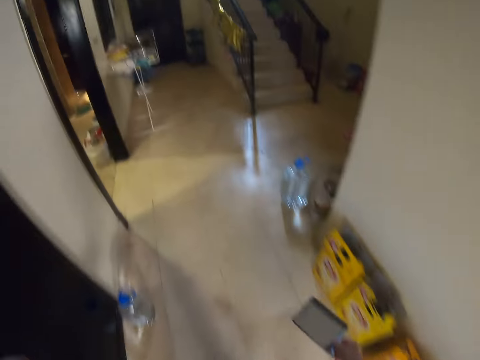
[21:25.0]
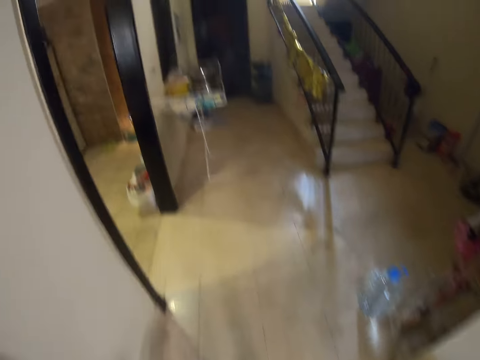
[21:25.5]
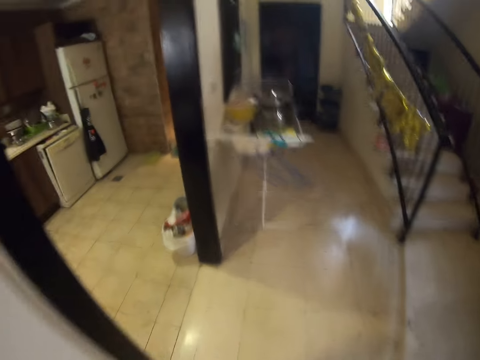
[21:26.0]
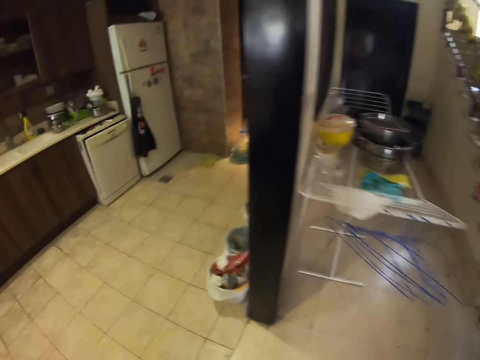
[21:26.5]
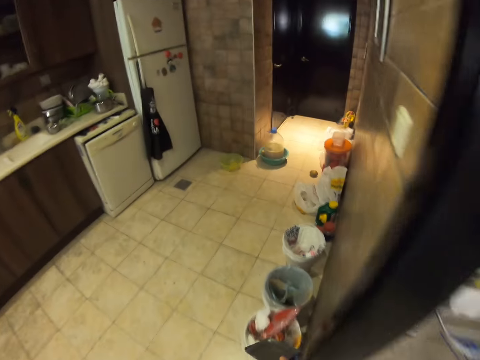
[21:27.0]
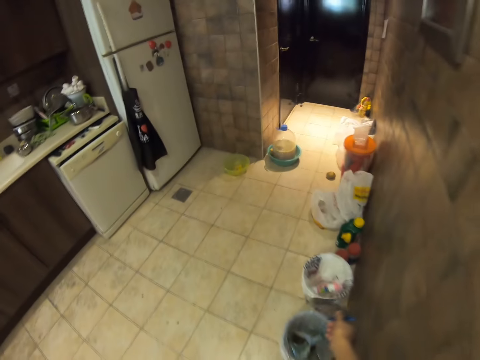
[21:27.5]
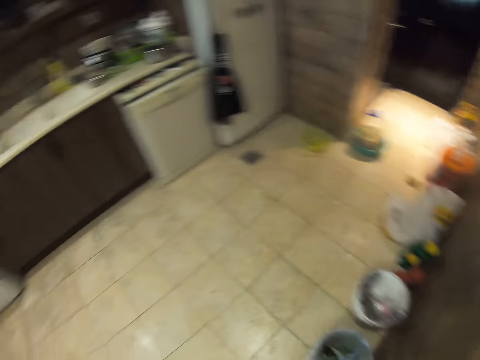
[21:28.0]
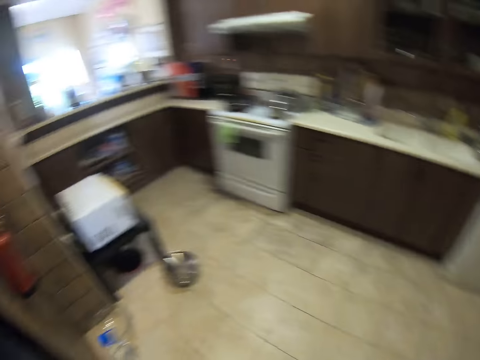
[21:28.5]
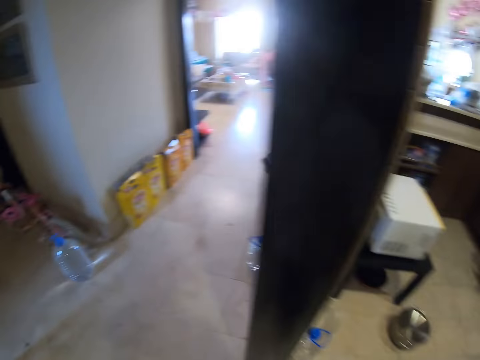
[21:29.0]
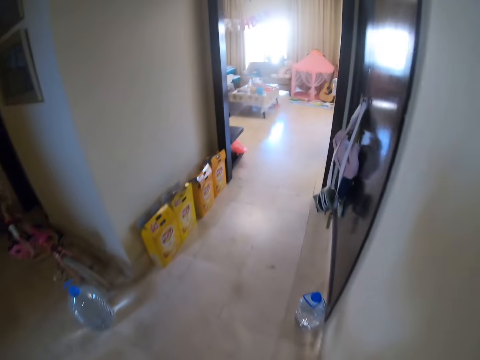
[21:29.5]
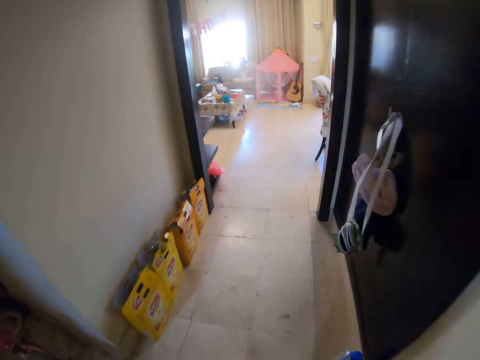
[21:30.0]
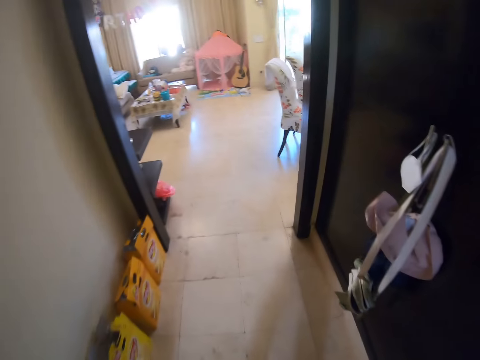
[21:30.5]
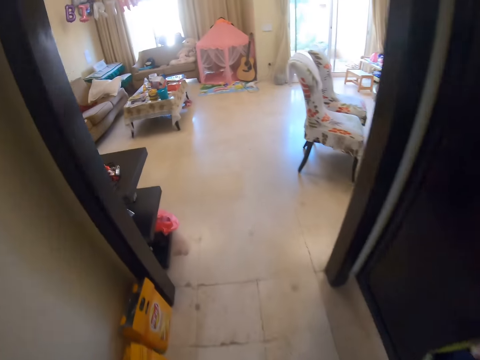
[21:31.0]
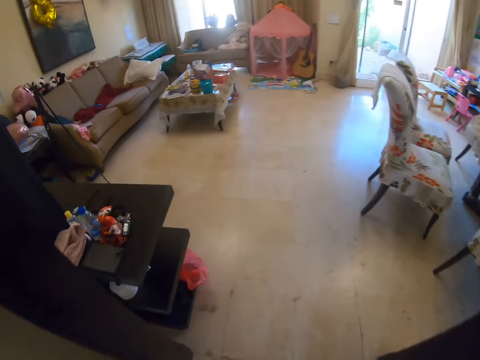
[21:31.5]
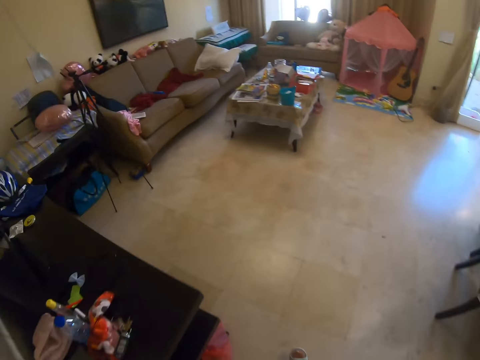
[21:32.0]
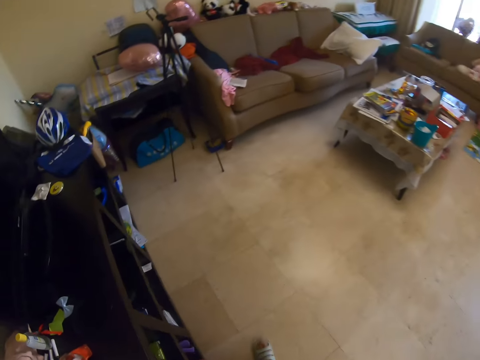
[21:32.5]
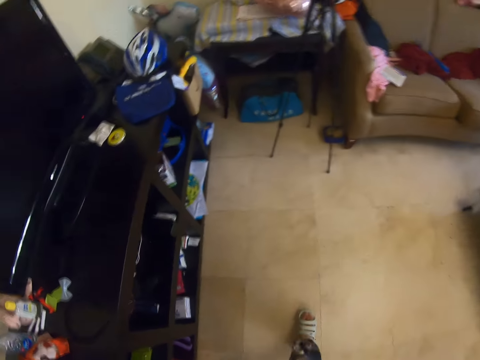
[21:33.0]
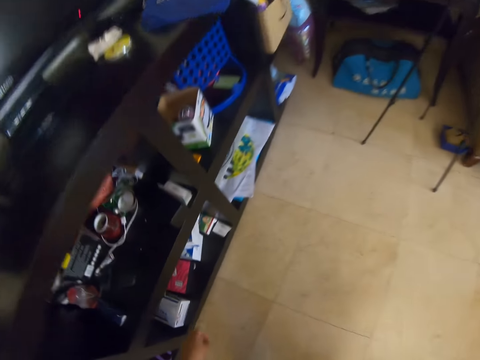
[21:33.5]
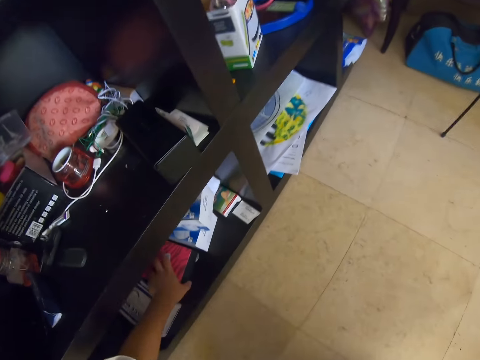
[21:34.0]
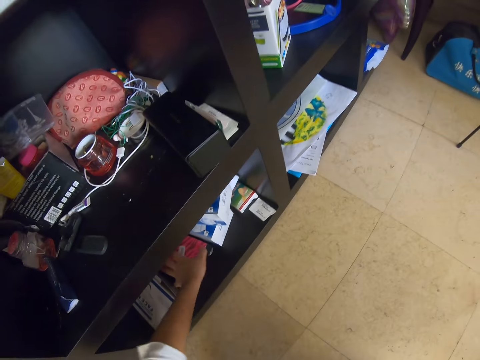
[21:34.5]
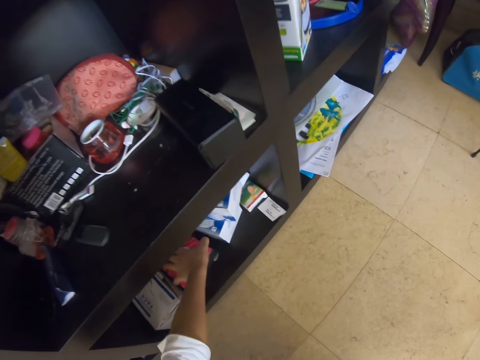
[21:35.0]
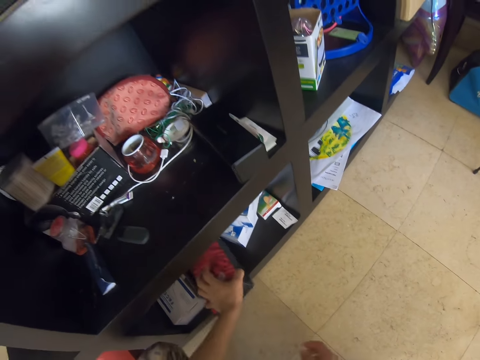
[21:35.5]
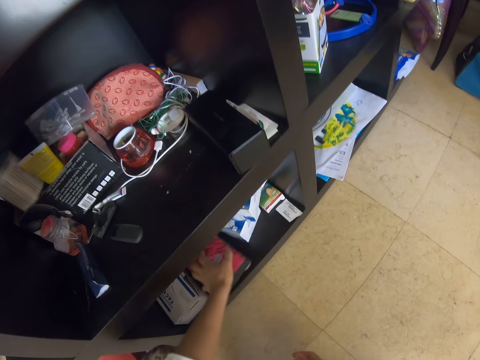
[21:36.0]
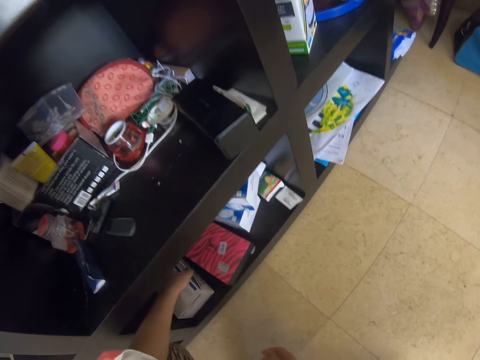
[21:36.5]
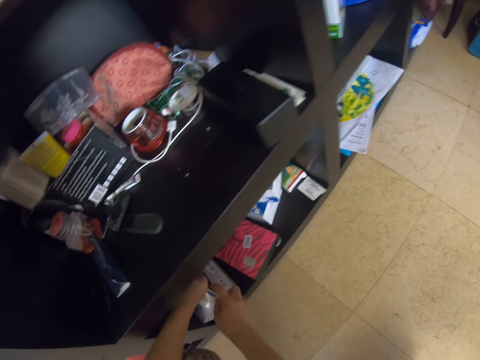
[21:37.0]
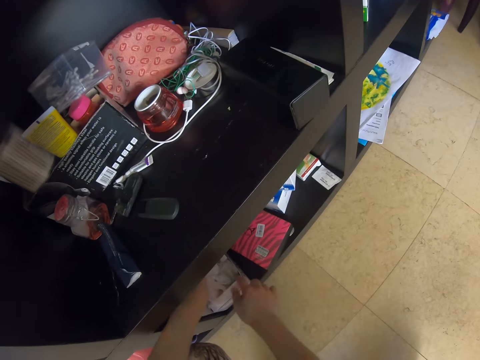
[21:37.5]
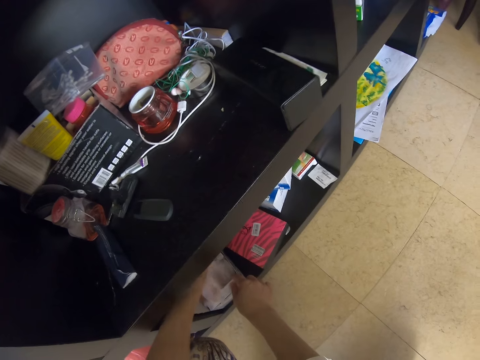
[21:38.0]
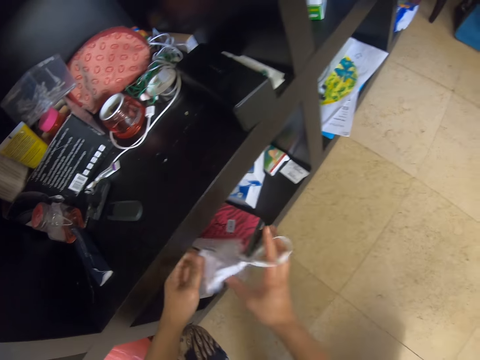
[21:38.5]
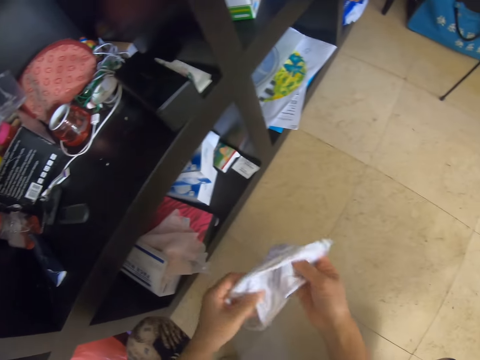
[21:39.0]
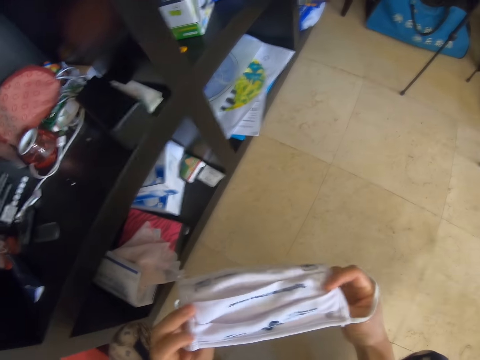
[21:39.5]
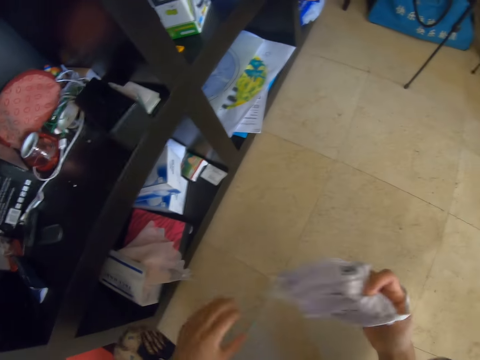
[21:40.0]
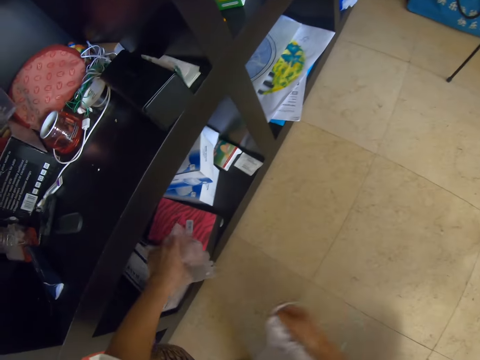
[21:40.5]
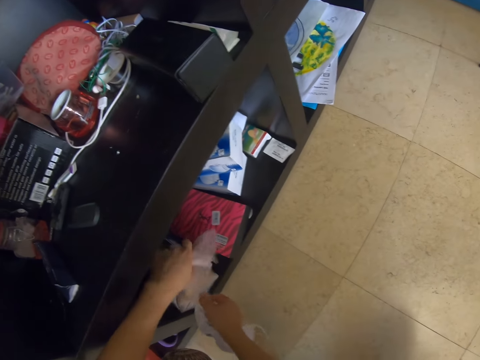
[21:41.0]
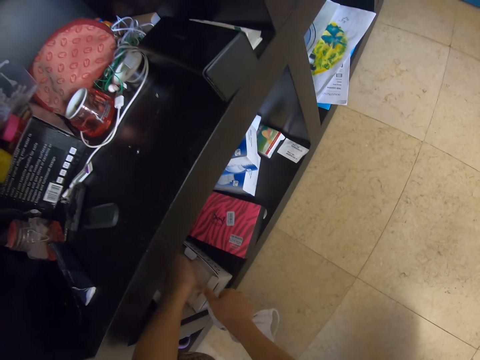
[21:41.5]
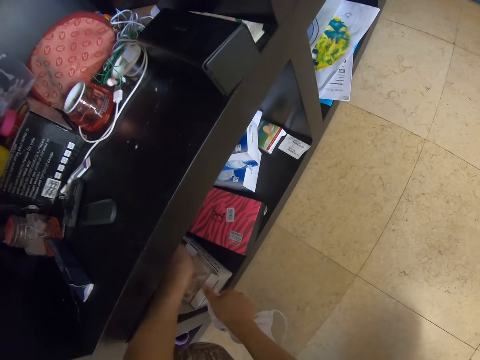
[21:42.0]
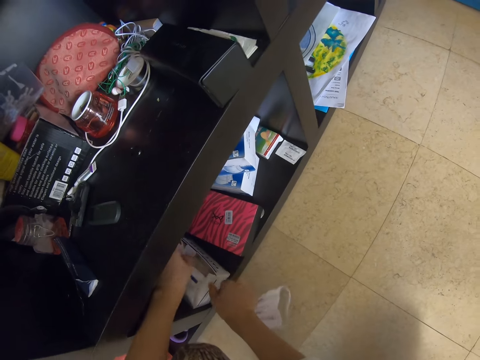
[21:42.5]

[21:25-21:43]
The camera wearer is throwing the lid in the bin. They walk around the house. They touch a box with a hand. They are picking up a face mask. They open the box with both hands. They pick up the face mask from the box. They place the face mask in the box.

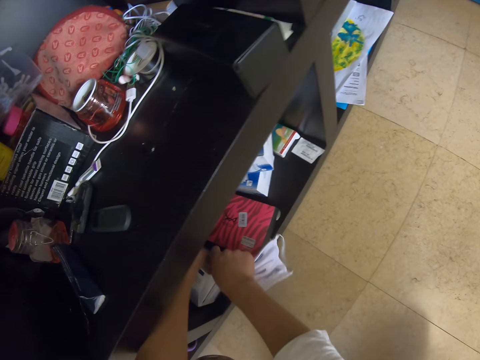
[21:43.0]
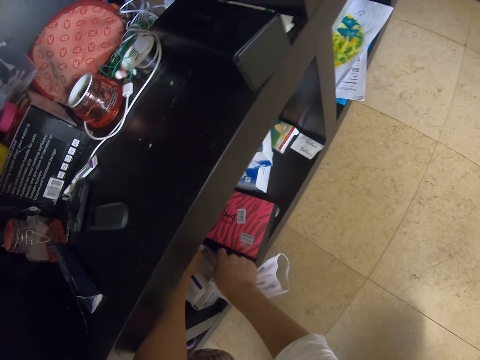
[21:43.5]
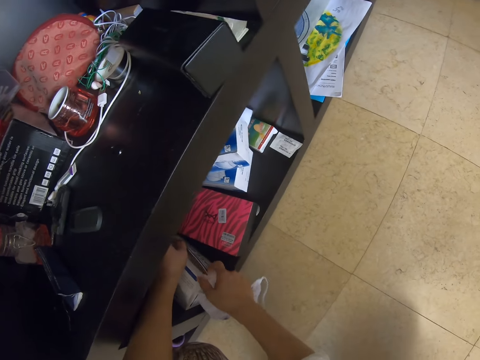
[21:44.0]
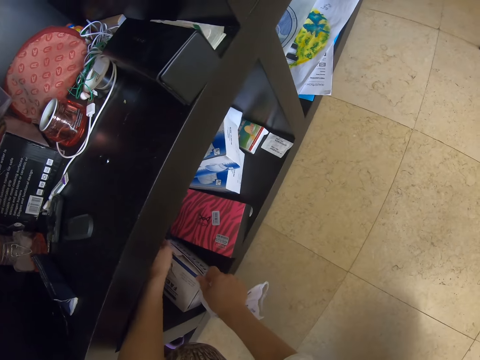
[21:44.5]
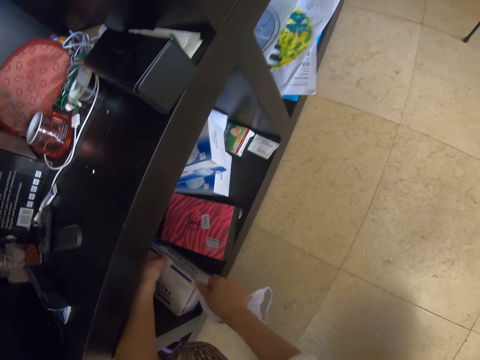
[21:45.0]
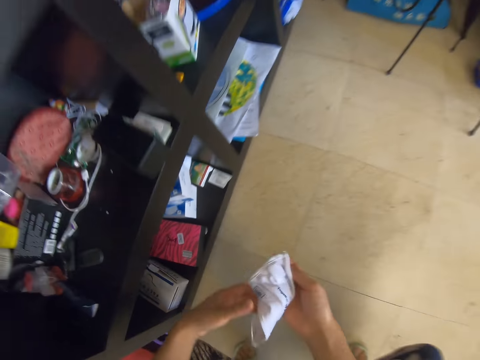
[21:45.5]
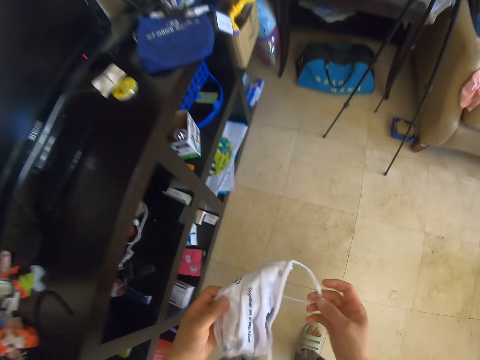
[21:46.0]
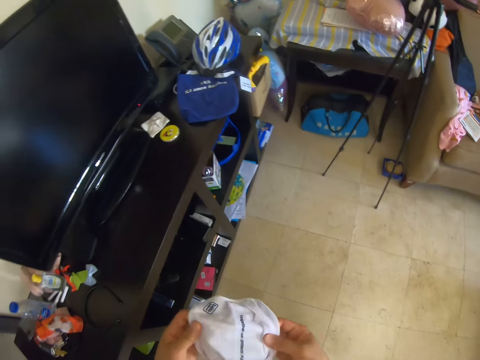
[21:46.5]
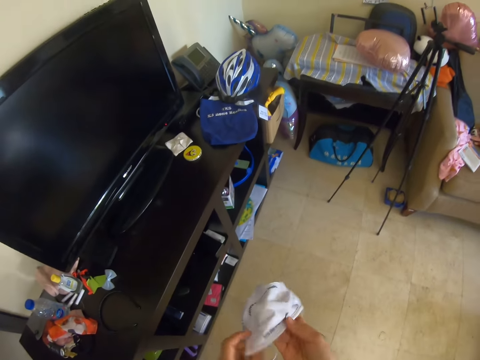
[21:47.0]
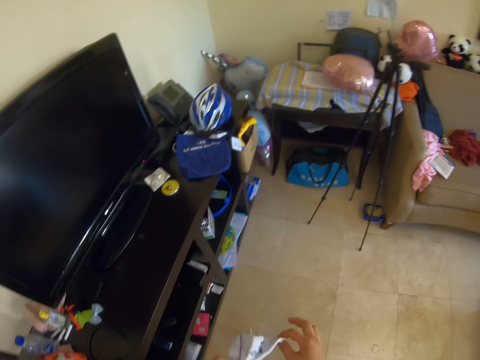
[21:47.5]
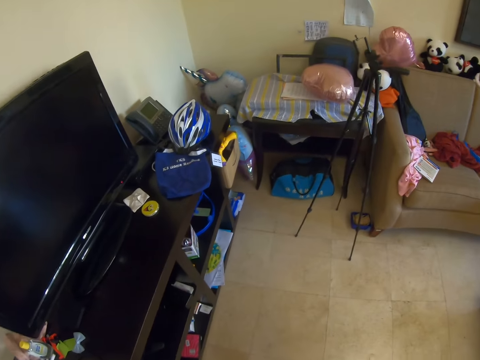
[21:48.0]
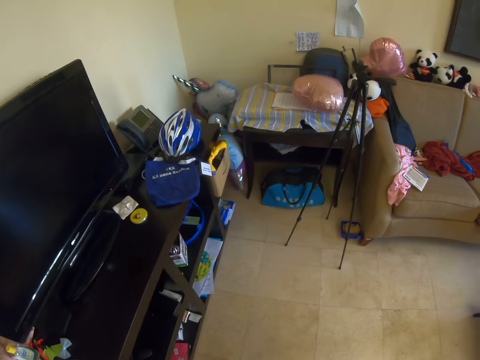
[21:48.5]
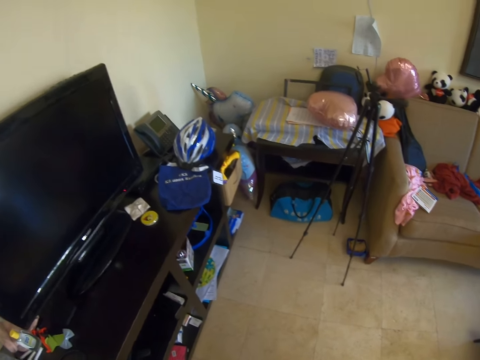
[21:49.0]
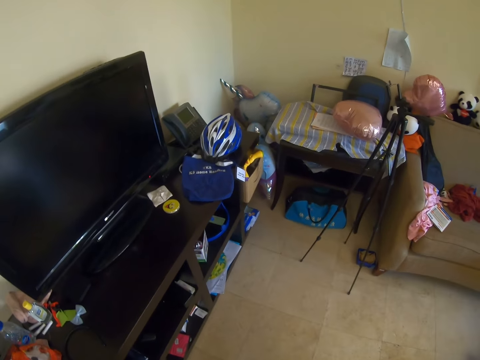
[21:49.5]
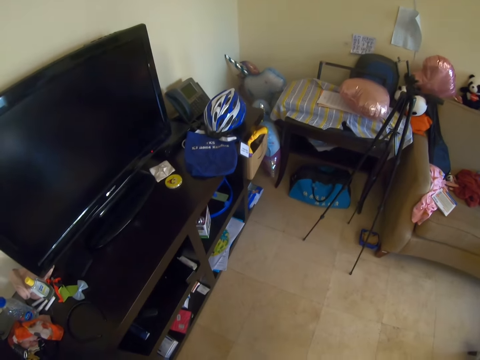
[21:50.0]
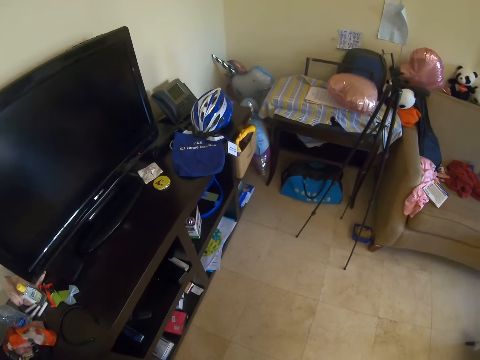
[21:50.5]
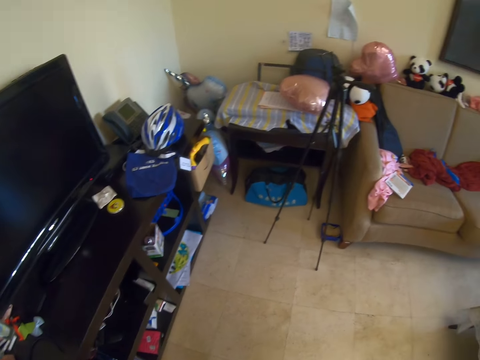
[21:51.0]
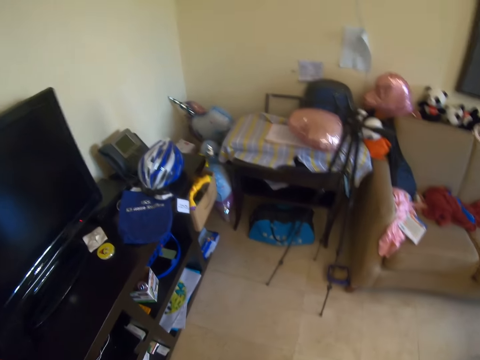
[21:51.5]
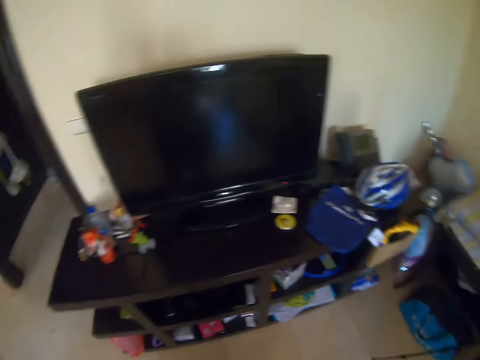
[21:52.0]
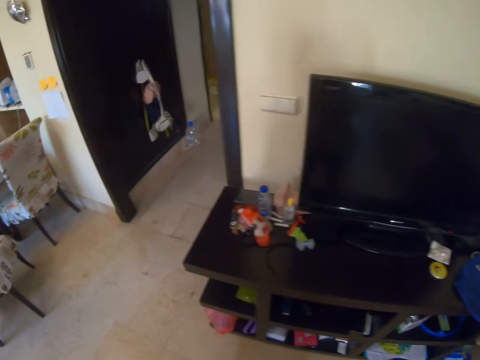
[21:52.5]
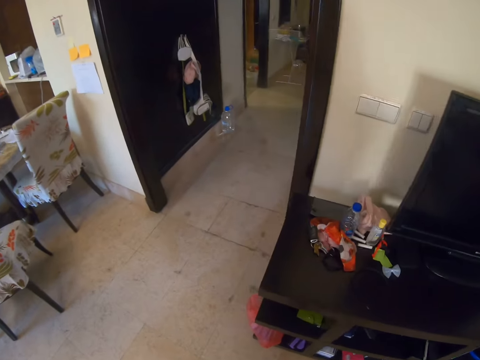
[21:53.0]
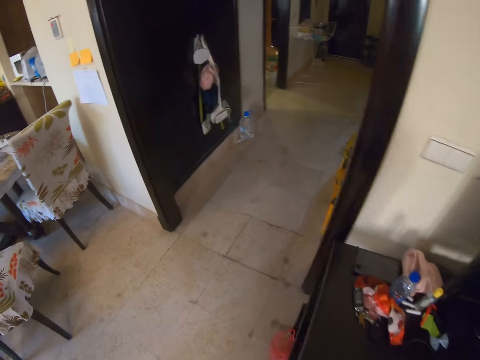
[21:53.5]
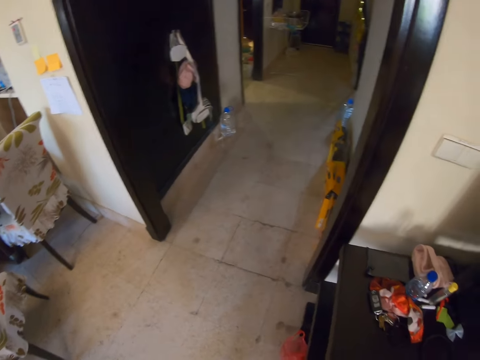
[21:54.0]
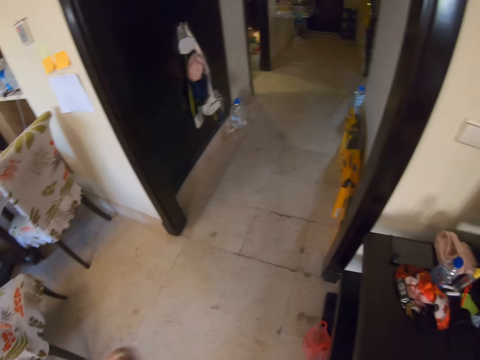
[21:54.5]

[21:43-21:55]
The camera wearer closes the box with a hand. They adjust the face mask with both hands. They walk around the house.
